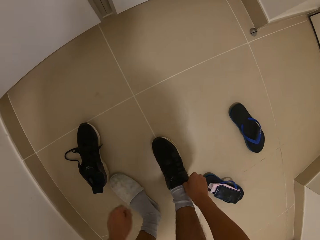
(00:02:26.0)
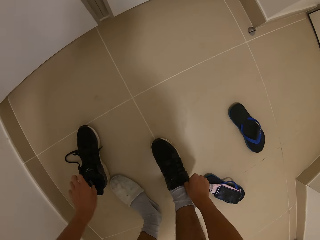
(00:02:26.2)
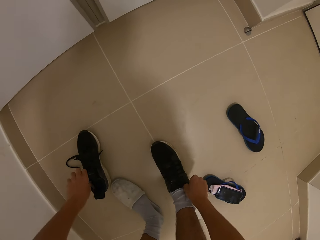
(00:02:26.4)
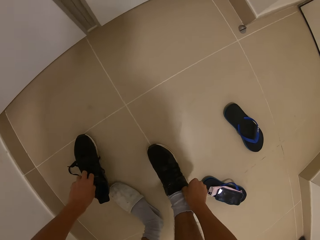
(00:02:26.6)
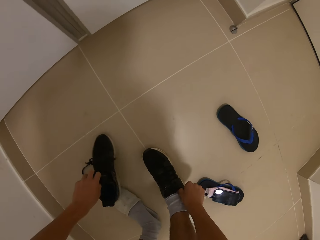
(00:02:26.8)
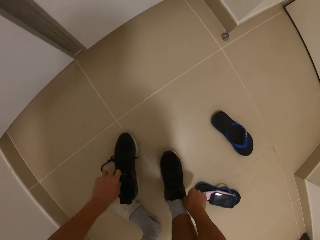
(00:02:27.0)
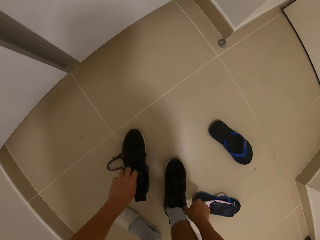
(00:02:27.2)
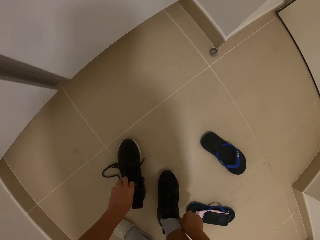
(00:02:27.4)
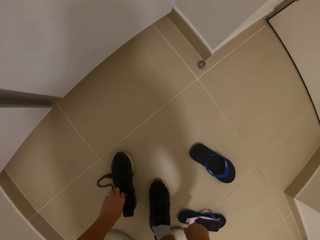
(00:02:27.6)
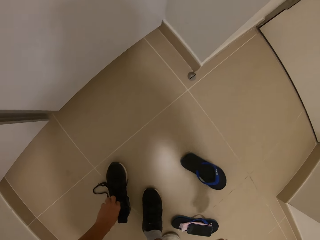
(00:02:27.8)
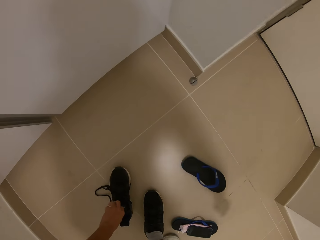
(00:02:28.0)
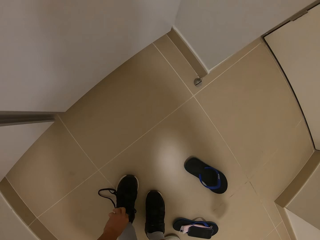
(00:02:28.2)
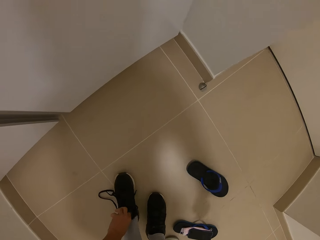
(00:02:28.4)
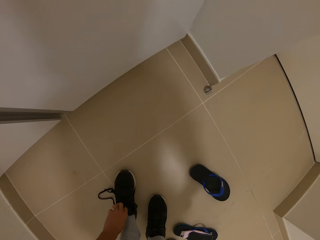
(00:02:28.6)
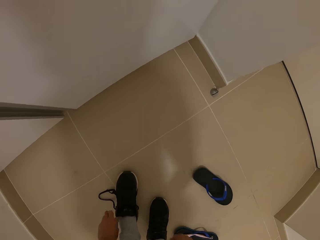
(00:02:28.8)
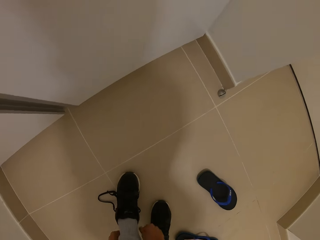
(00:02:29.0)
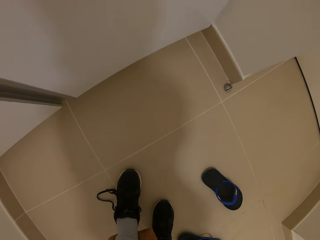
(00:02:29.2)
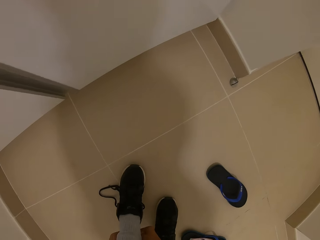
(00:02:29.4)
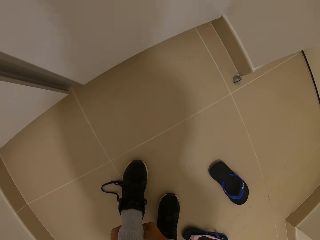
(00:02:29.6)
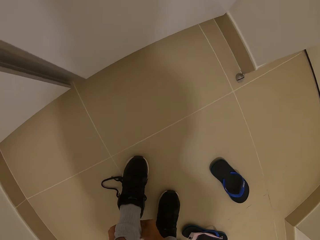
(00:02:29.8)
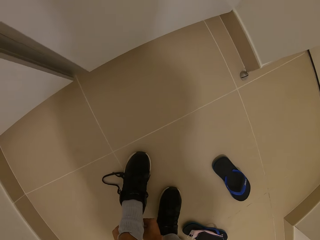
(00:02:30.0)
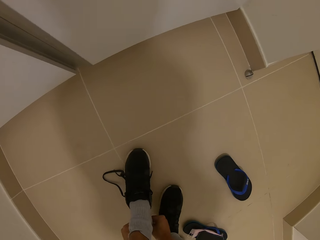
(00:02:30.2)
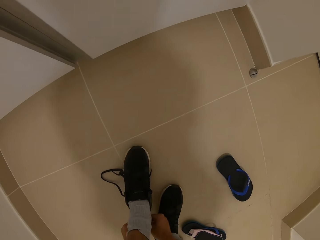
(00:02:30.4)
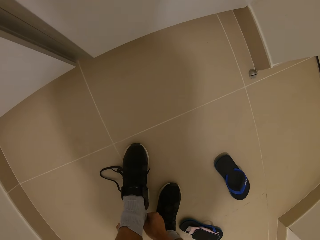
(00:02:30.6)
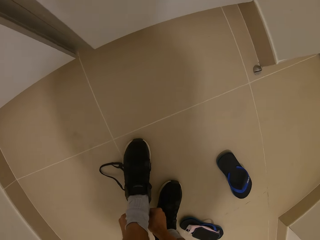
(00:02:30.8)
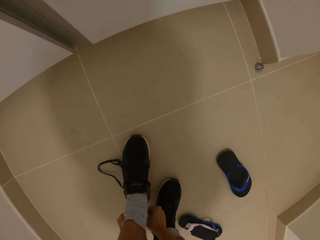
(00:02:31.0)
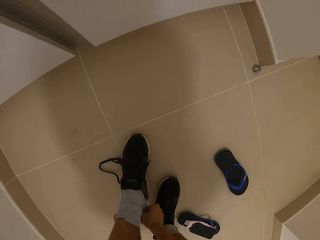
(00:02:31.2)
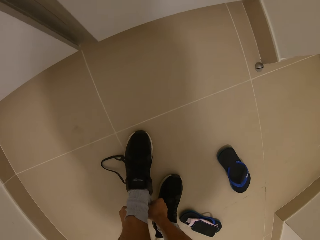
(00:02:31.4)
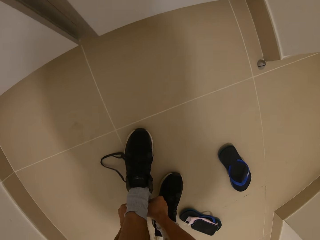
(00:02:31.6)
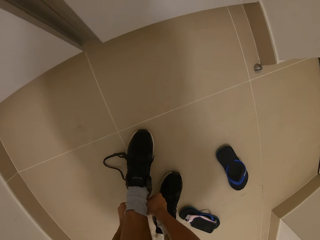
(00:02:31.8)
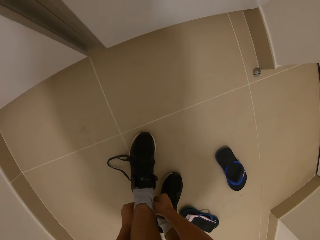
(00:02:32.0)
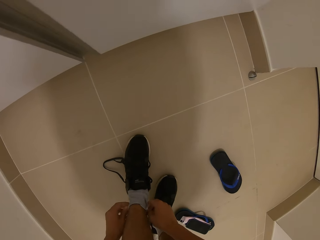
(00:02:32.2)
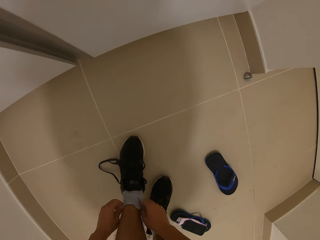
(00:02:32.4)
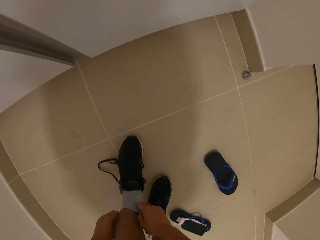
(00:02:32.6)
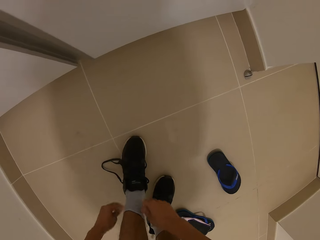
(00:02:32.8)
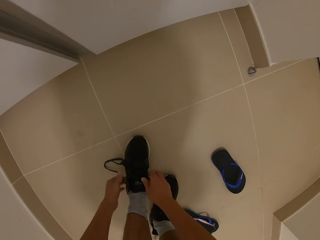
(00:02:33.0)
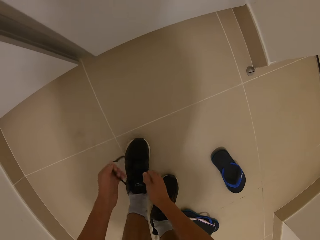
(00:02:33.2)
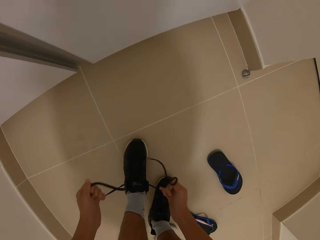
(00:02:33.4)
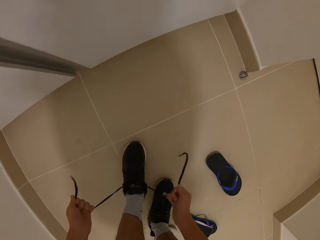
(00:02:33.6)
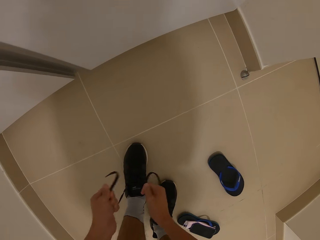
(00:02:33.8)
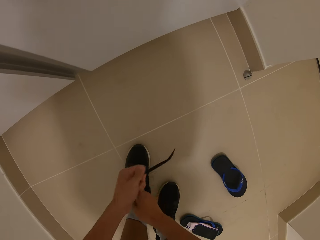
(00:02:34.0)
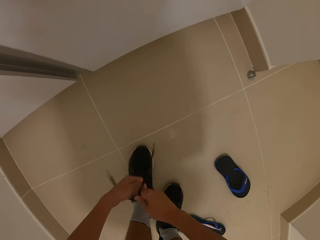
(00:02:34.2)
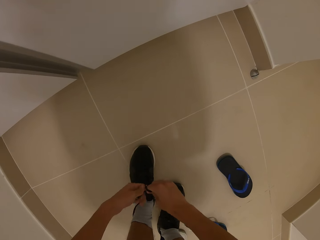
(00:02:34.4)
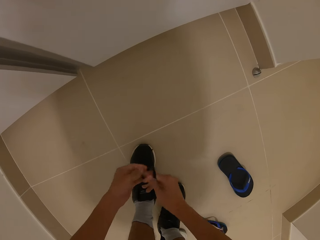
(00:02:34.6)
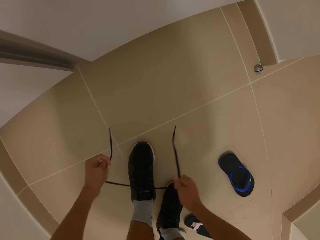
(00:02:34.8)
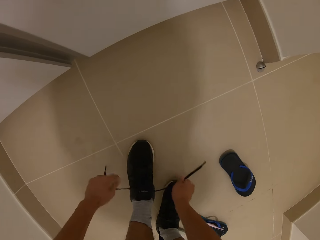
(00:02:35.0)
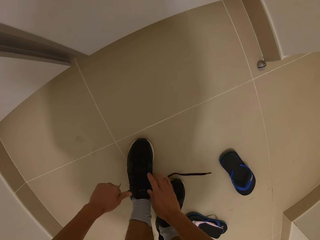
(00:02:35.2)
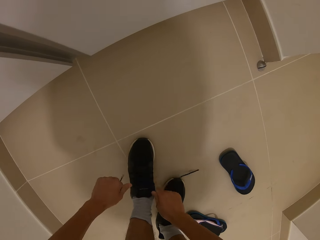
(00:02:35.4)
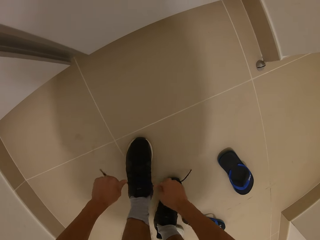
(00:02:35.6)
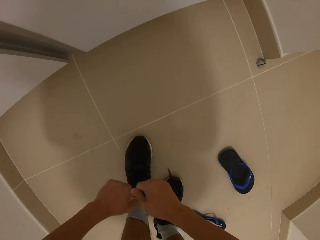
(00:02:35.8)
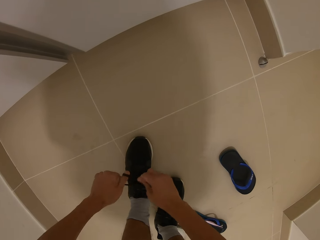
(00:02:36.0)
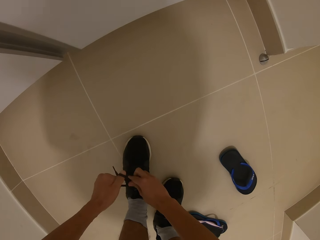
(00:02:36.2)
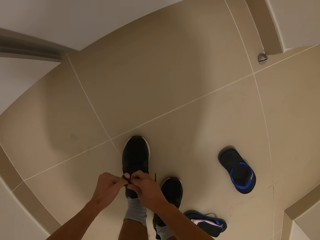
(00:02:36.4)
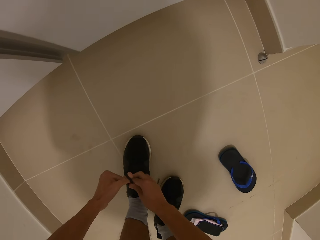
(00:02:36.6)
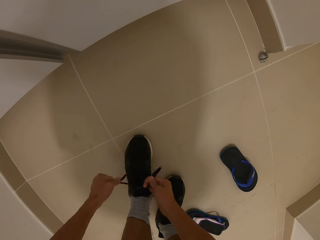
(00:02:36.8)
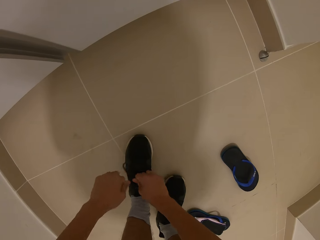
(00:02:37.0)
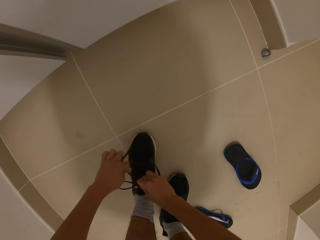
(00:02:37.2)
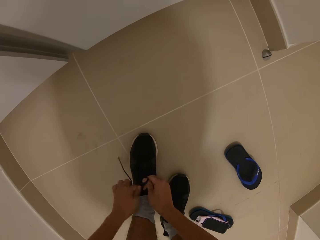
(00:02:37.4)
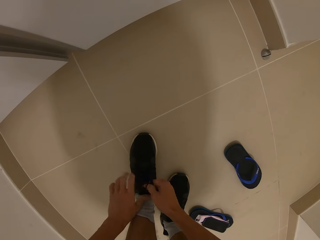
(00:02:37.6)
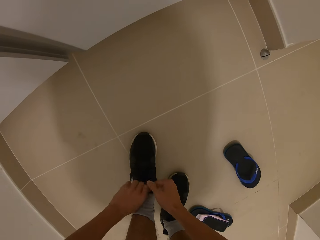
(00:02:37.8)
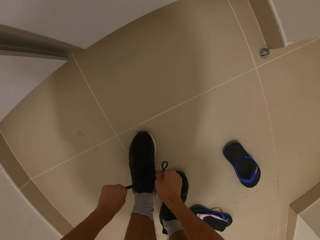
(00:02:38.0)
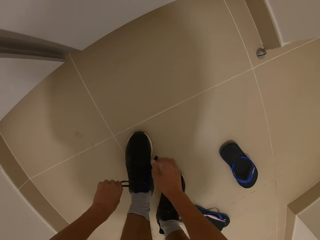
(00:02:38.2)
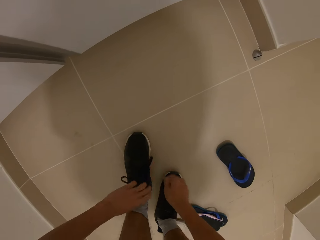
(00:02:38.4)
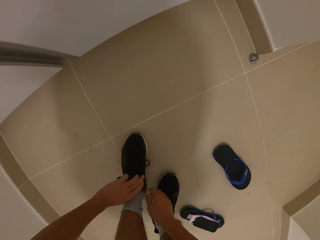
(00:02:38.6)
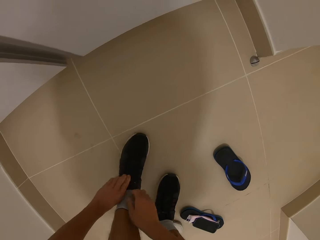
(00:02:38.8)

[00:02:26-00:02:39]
The camera wearer picks up a shoe. He puts on his shoe and ties his shoe laces.

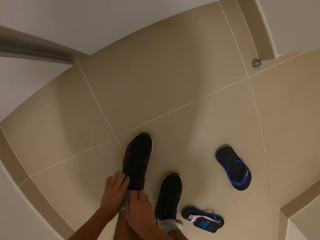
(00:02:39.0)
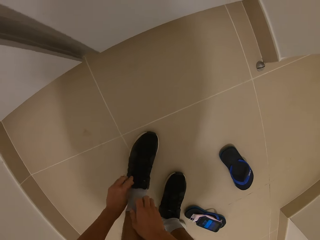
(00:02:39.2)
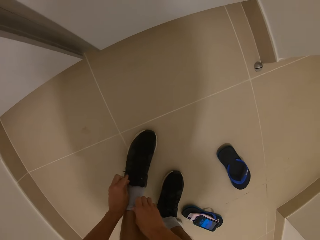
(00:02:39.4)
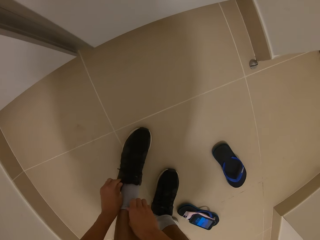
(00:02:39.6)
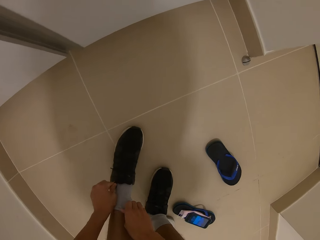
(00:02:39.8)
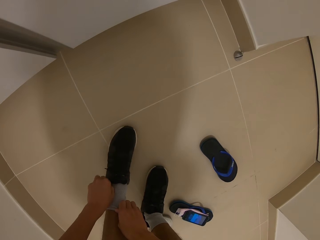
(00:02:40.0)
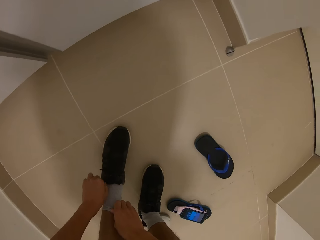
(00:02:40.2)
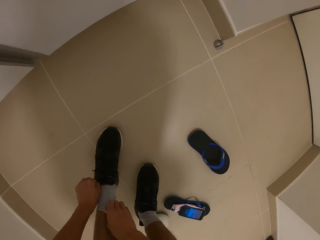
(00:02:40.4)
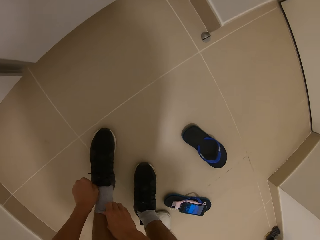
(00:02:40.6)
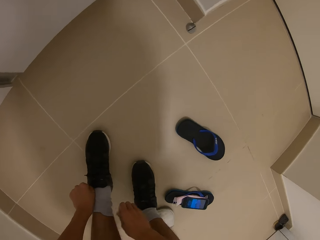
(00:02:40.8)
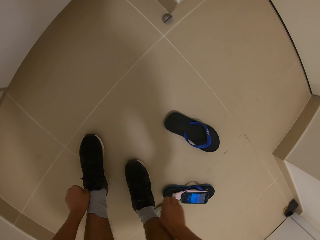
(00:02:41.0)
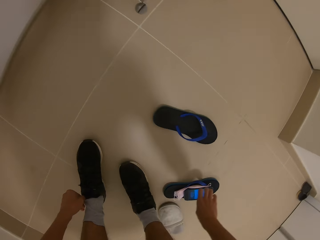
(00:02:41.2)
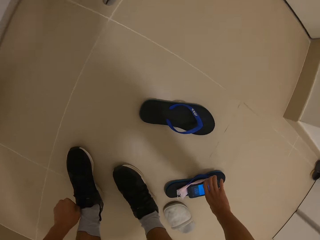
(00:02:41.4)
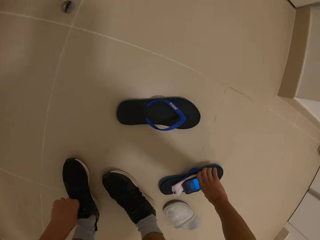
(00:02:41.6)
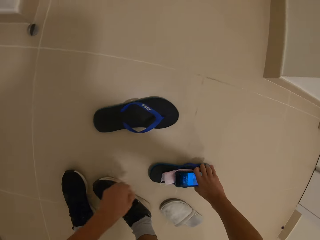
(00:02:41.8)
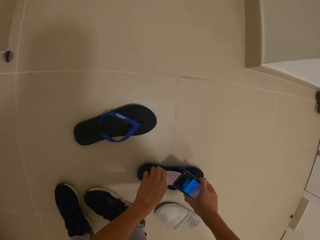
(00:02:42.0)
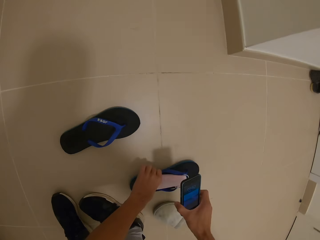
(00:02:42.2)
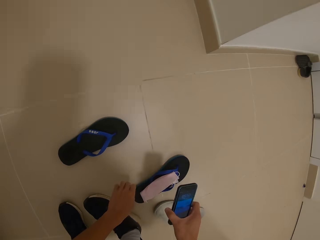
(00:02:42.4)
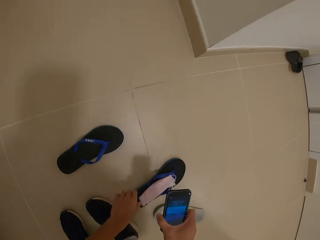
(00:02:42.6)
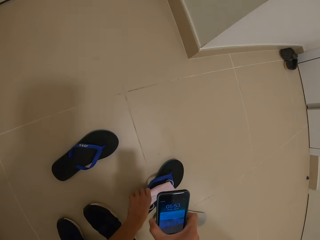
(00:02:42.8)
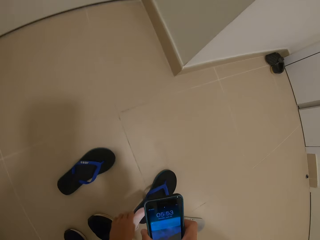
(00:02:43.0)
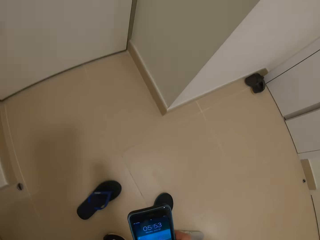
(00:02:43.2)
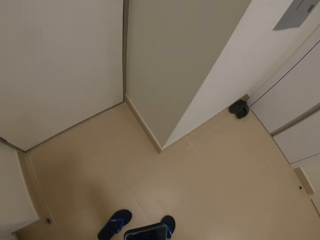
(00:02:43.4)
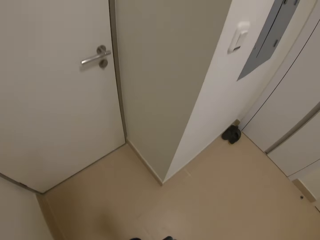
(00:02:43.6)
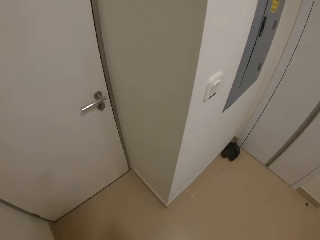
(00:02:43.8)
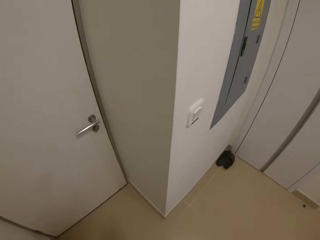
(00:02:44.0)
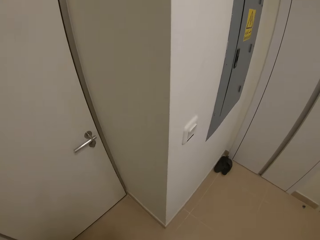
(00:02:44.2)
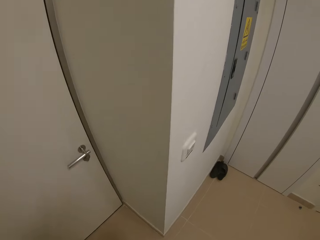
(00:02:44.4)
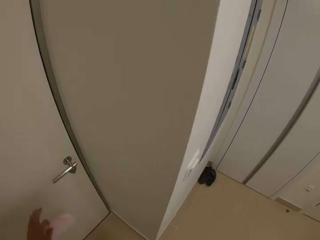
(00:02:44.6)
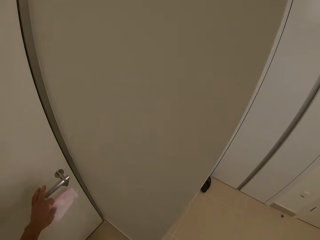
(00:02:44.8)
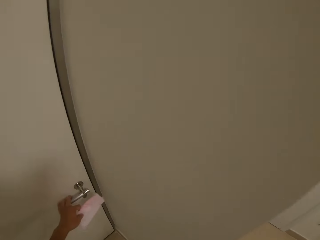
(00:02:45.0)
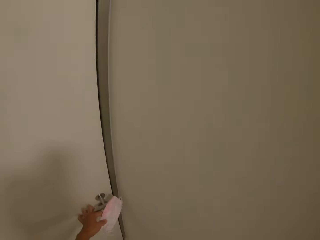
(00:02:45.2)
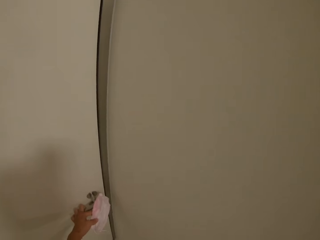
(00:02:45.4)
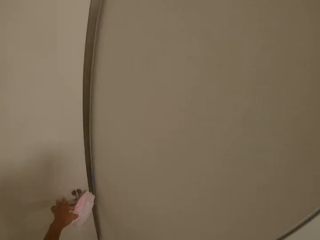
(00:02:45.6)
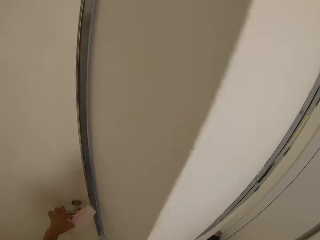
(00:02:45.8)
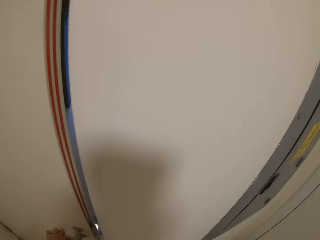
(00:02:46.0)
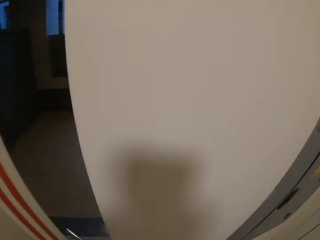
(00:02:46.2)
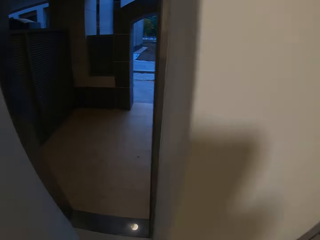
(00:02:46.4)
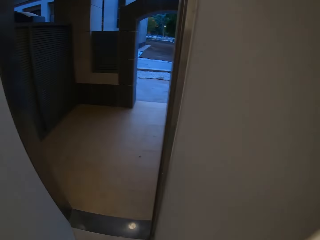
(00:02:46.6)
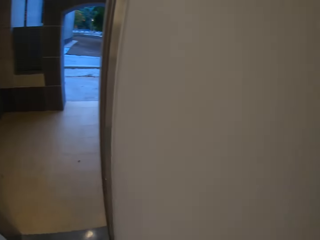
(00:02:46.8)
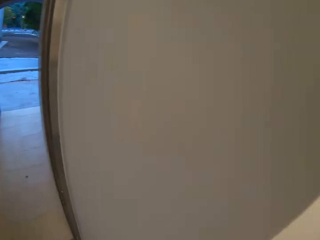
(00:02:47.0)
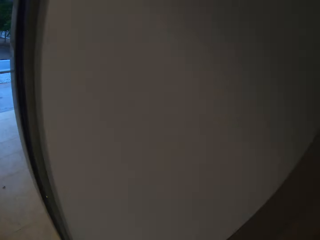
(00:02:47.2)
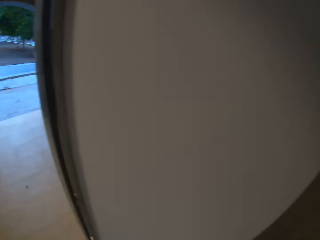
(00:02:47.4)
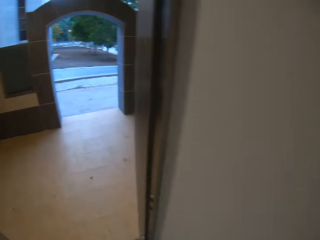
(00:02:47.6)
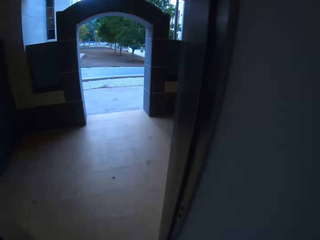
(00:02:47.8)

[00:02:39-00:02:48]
The camera wearer picks up his phone. He picks up a mask. He raises up. He opens the door.
